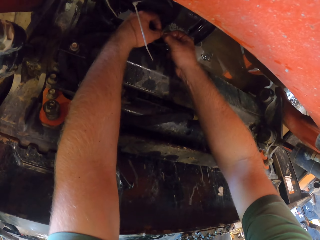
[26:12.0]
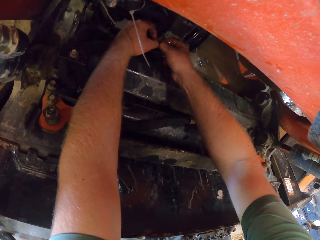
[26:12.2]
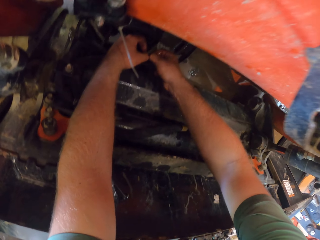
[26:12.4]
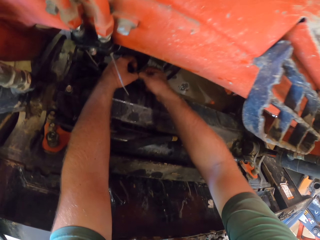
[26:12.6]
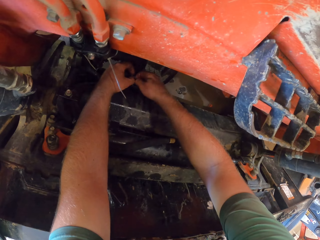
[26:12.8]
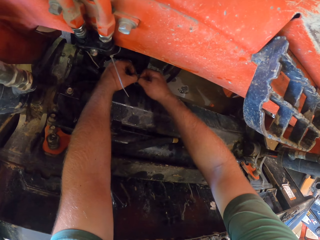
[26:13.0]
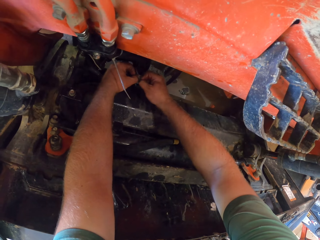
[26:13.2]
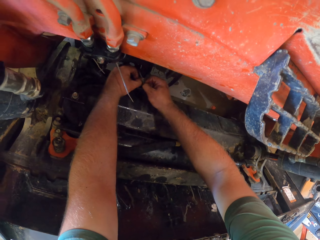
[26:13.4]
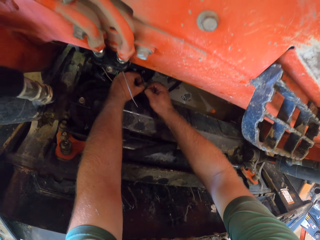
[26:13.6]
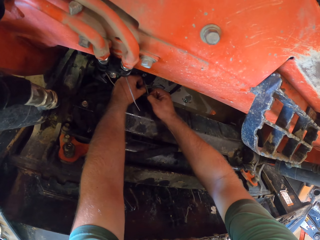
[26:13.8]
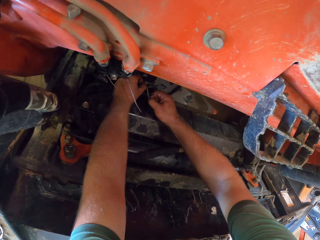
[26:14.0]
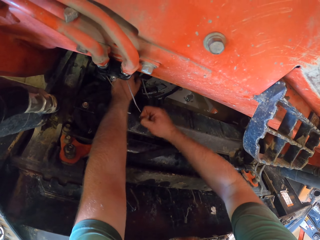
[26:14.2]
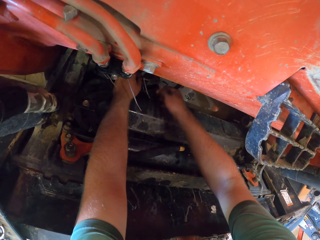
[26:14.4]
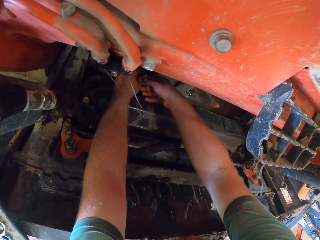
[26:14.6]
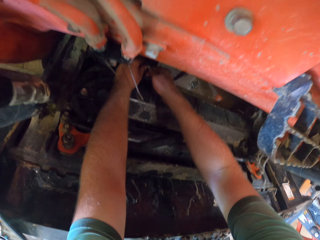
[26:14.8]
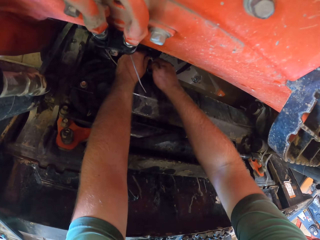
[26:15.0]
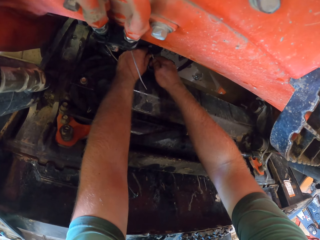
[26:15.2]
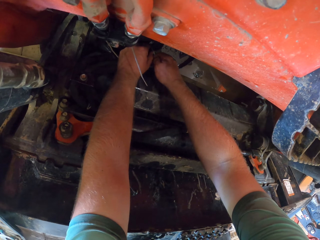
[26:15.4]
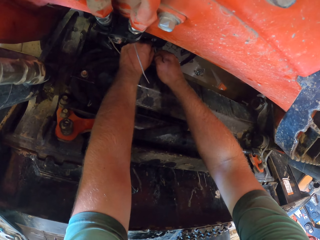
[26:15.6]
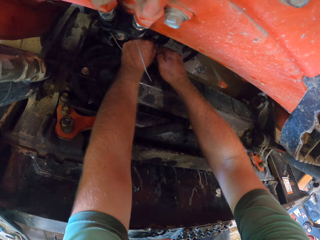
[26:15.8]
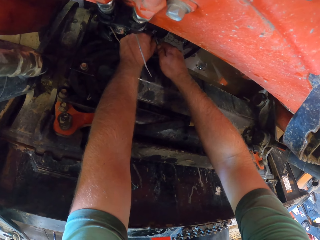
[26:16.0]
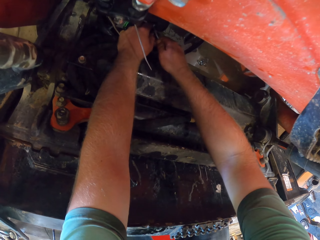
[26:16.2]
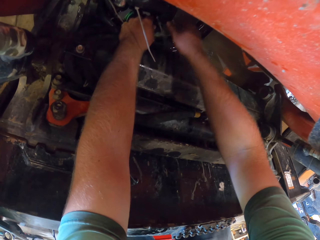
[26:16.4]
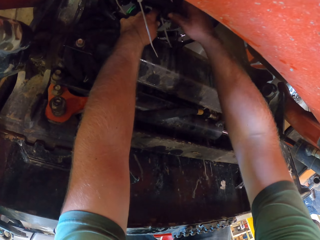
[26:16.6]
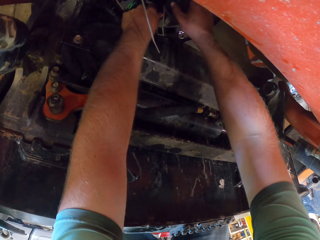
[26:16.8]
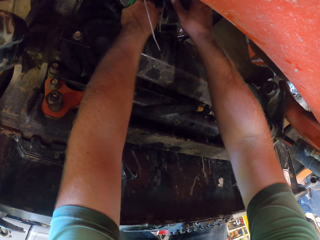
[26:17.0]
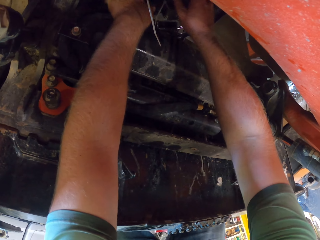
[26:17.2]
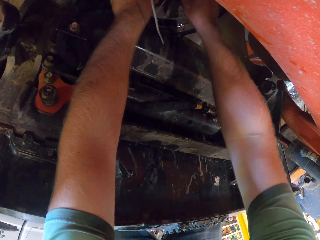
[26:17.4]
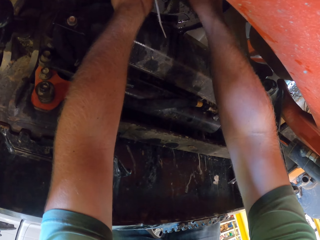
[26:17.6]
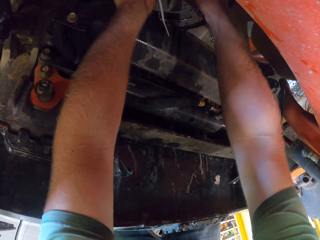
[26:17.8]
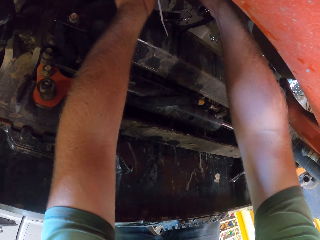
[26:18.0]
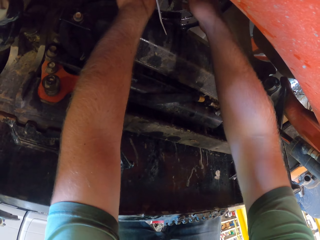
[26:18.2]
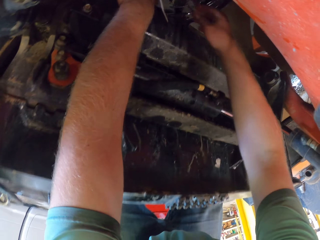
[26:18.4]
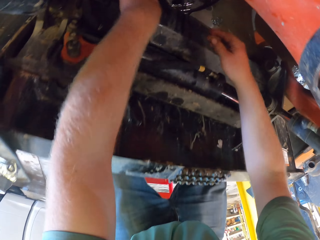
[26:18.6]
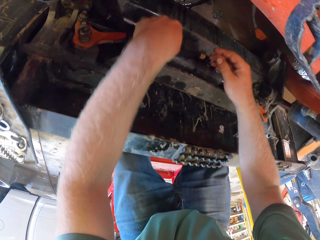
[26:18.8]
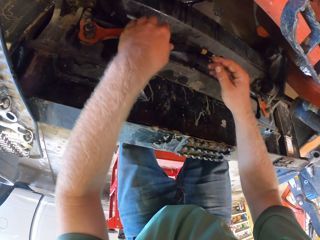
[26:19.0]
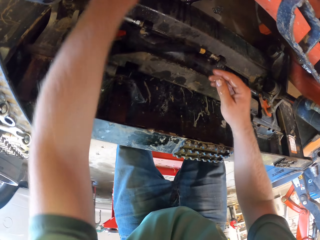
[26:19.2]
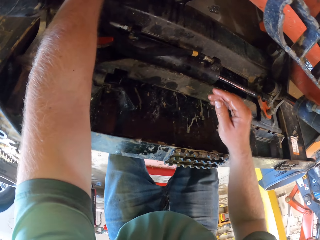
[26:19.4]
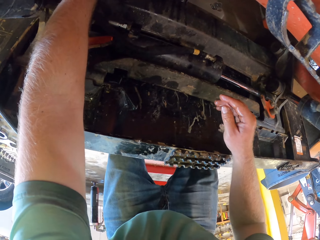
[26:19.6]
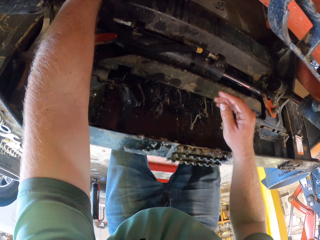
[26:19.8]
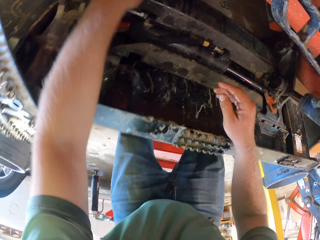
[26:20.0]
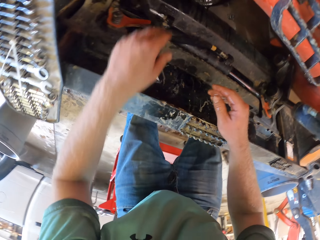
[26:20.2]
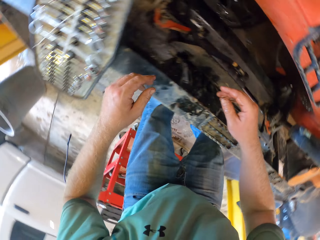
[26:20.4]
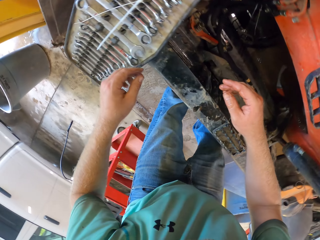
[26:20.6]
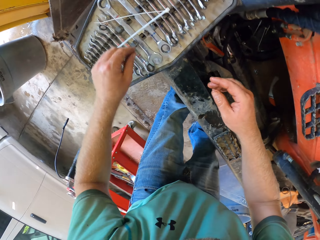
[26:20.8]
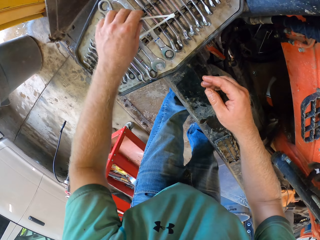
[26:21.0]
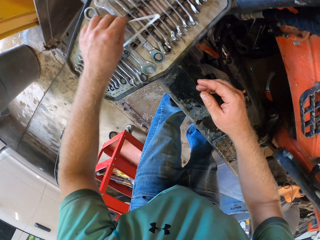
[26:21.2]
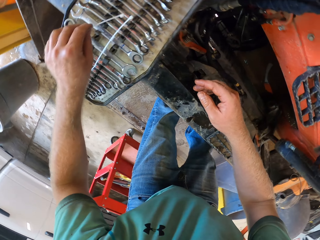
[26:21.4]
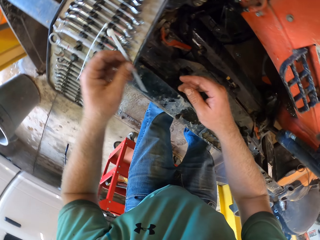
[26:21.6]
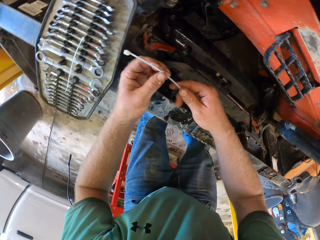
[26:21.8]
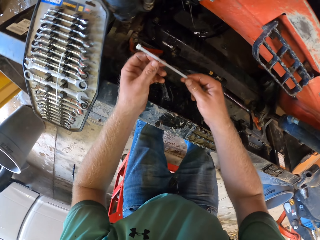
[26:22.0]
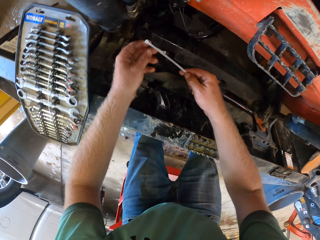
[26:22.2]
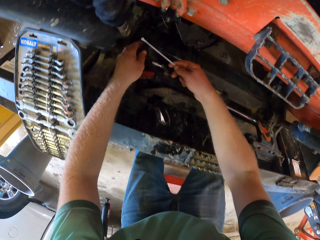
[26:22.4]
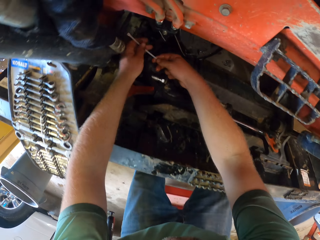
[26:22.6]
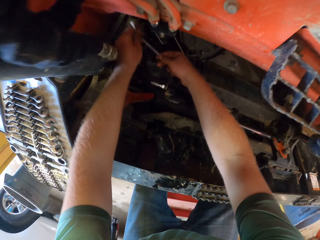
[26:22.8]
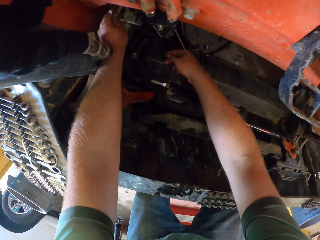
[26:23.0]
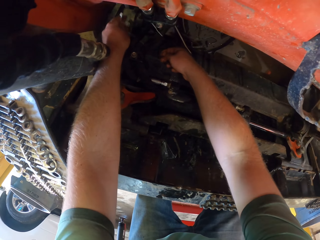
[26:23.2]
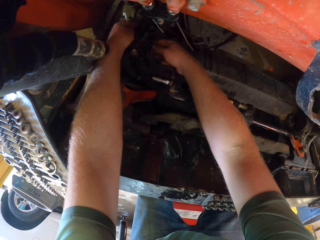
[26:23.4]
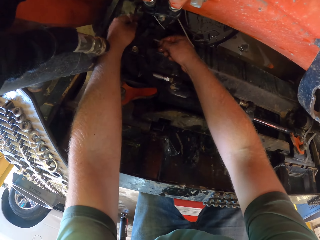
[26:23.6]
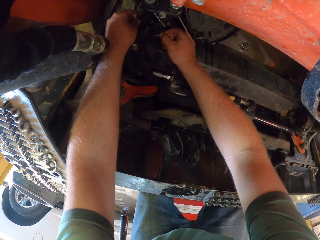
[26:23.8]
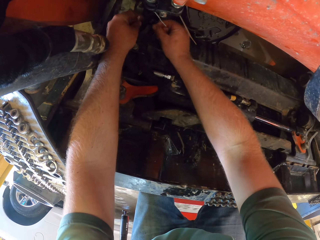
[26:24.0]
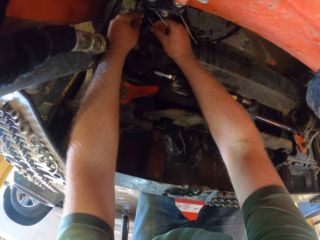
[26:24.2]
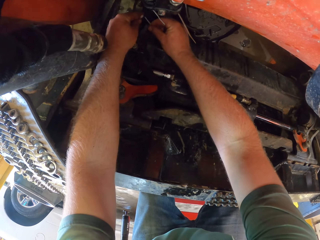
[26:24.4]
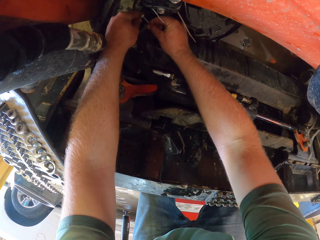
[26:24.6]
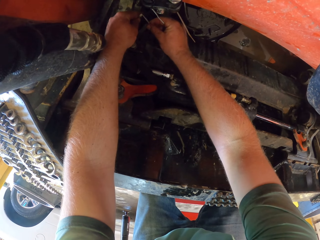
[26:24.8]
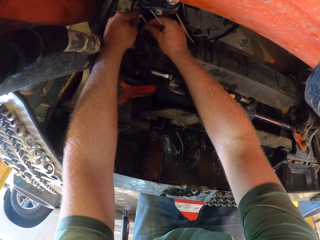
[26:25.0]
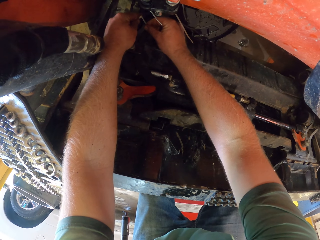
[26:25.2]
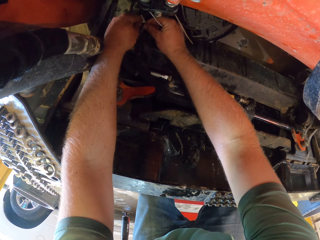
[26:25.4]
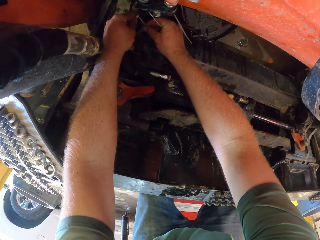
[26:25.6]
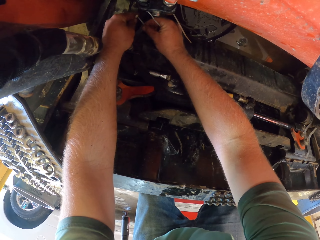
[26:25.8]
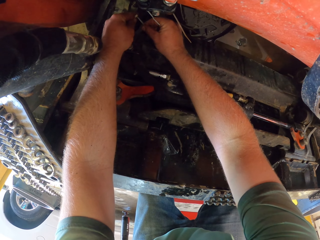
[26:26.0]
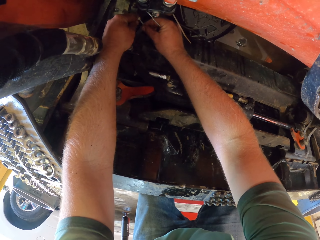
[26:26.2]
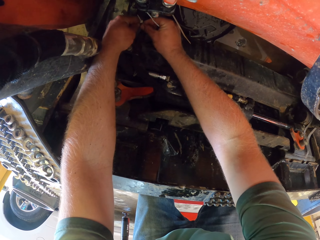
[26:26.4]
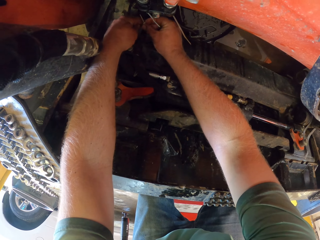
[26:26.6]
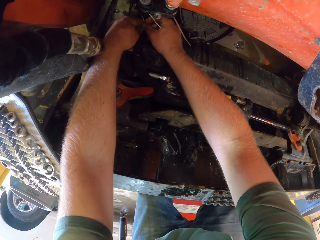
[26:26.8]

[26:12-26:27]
The camera wearer ties something on the engine. He fixes something. He removes his hands, inserts his left hand, and removes his hand. He picks a zip tie from the tool box on the lawnmower with his left hand. He holds the zip tie with both hands. He passes it to the right hand. He passes something to the right hand. He ties some wire in the lawnmower together with the zip tie with both hands.

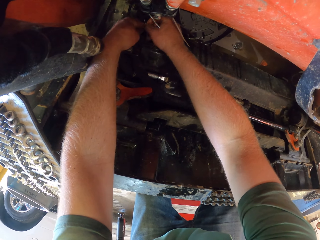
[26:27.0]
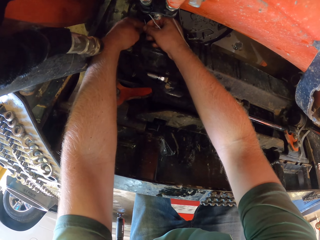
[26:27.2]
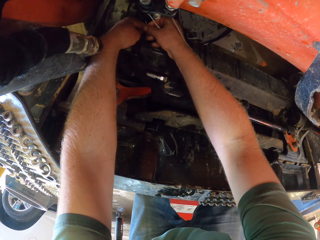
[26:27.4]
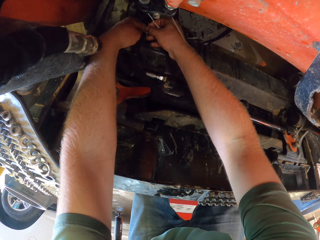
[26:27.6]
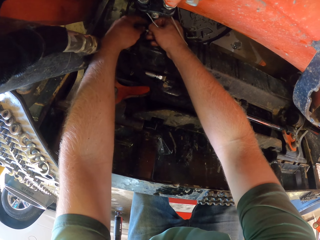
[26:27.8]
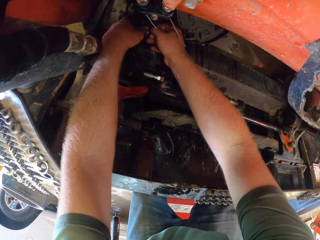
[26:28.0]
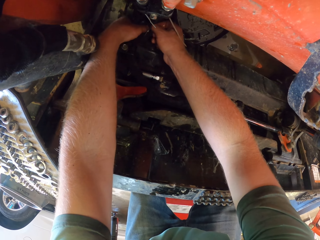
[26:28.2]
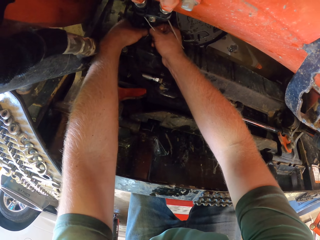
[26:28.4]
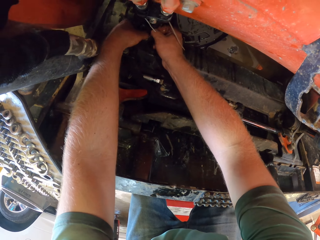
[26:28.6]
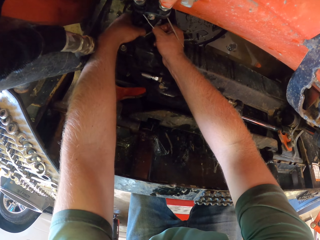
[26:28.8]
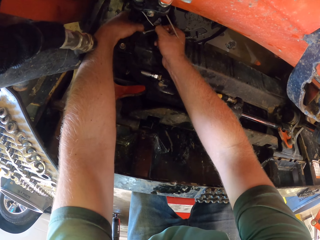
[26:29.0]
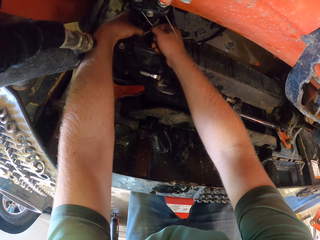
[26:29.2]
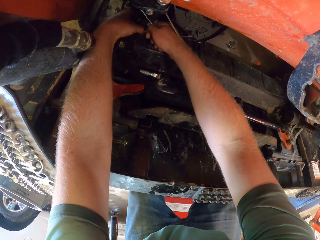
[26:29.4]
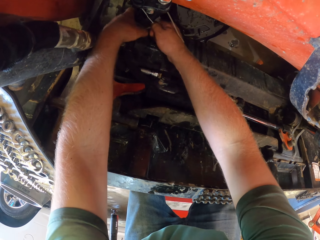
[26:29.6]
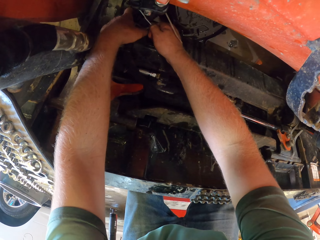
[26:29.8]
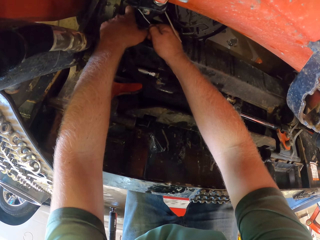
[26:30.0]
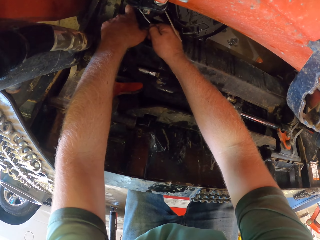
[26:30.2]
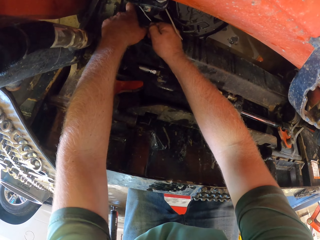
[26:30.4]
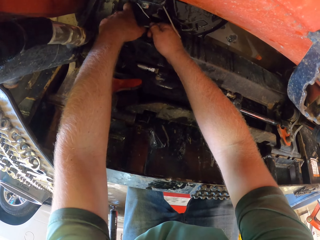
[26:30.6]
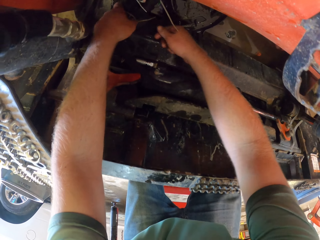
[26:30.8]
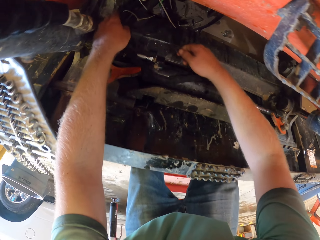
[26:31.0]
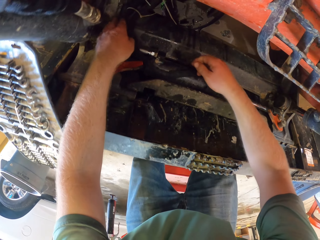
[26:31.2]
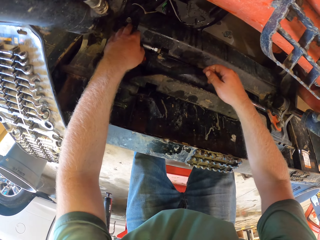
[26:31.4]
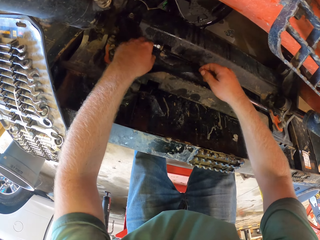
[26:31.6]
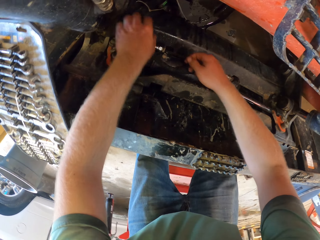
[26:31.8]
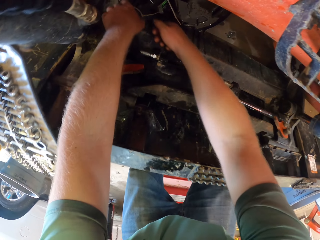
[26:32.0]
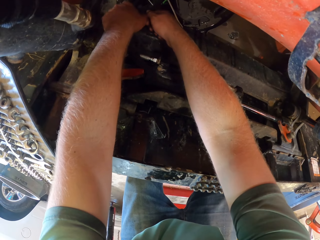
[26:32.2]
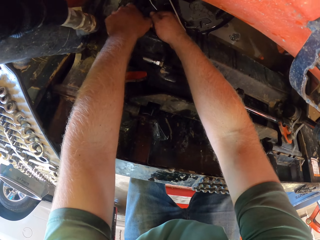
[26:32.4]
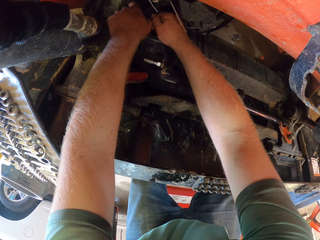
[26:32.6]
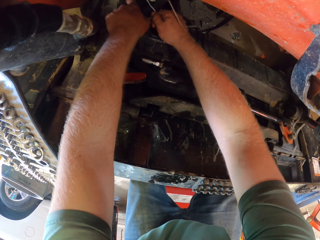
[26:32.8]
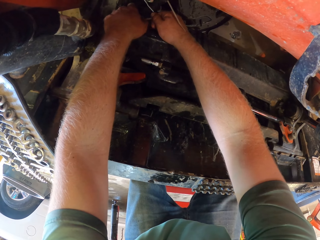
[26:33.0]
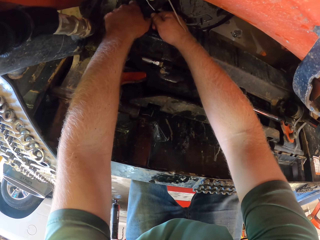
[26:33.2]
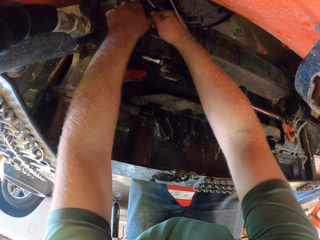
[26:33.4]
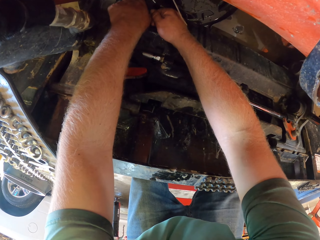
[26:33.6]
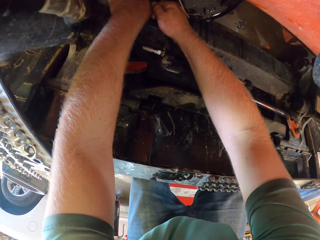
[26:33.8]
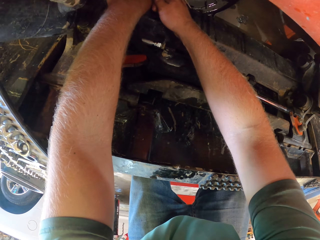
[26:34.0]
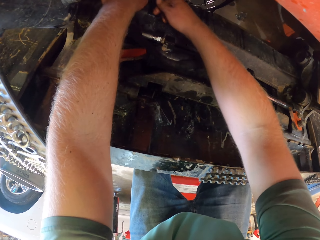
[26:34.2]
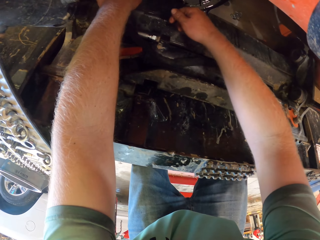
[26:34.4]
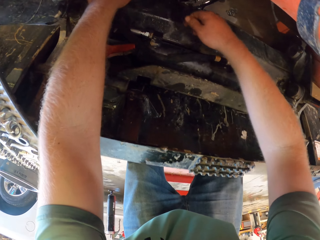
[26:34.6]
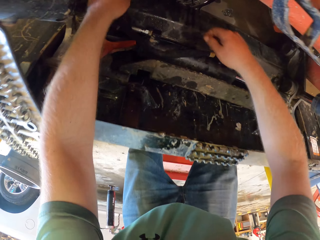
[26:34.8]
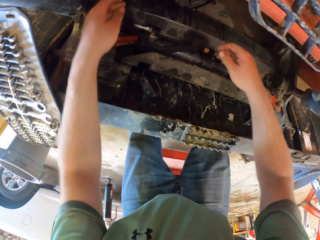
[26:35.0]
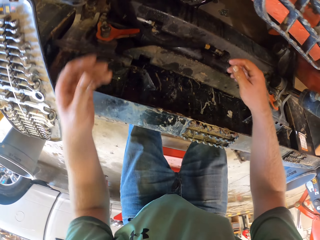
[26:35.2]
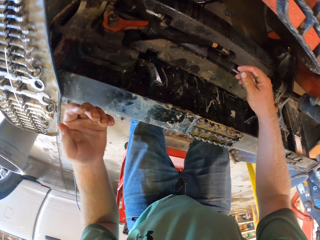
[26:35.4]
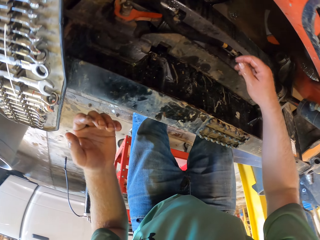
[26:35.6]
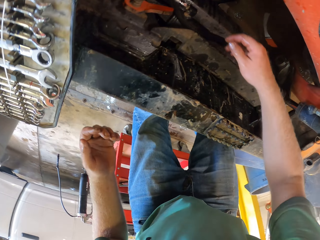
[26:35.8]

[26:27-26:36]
The camera wearer ties something on the engine. He removes his hands. He inserts his hands back. He fixes the engine. He removes his hands.
